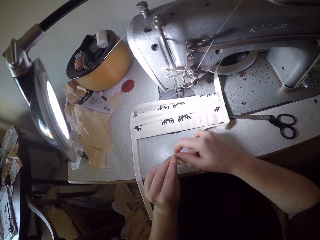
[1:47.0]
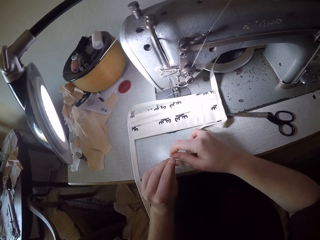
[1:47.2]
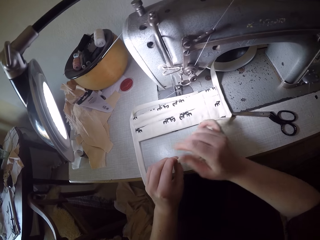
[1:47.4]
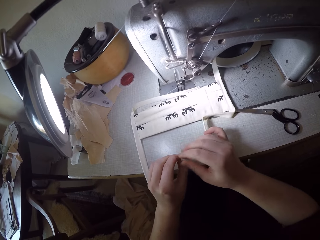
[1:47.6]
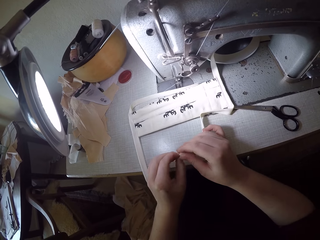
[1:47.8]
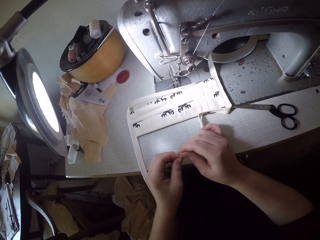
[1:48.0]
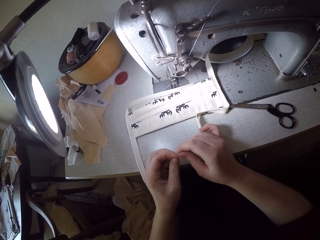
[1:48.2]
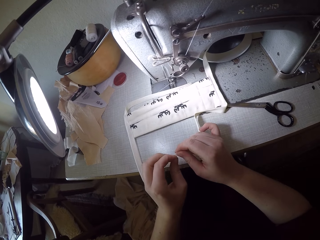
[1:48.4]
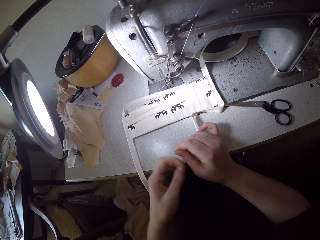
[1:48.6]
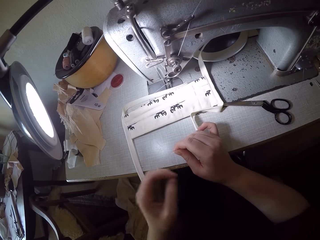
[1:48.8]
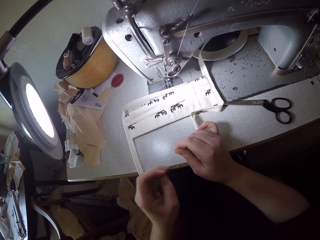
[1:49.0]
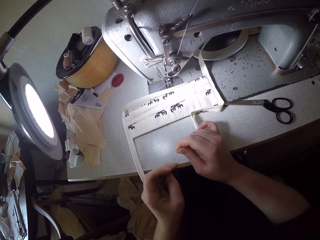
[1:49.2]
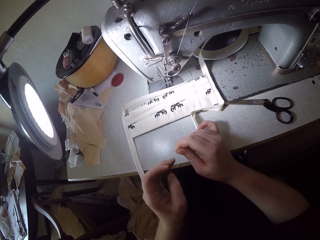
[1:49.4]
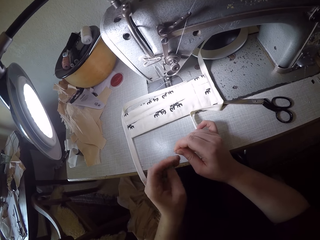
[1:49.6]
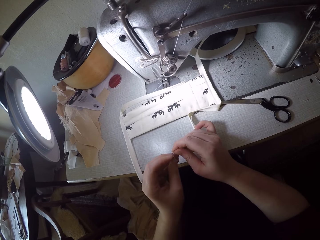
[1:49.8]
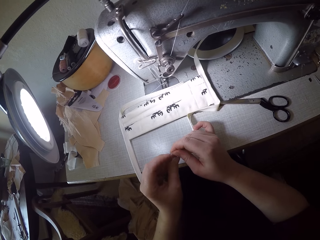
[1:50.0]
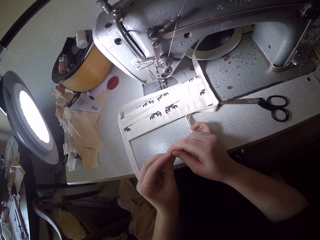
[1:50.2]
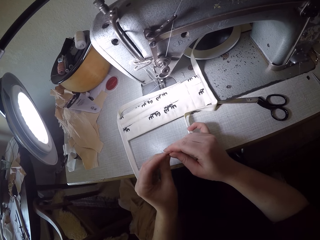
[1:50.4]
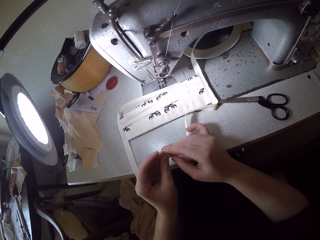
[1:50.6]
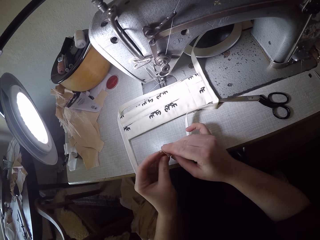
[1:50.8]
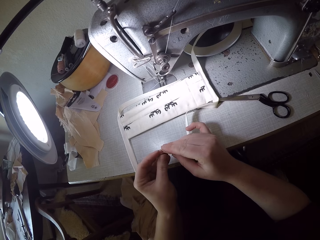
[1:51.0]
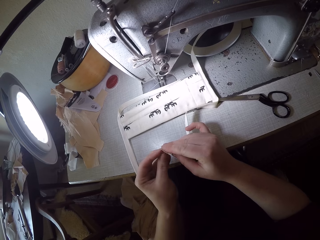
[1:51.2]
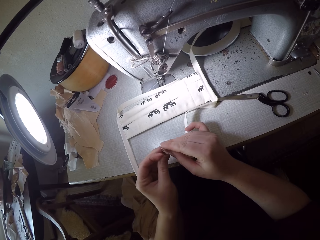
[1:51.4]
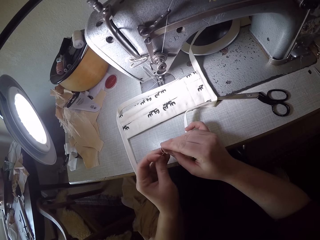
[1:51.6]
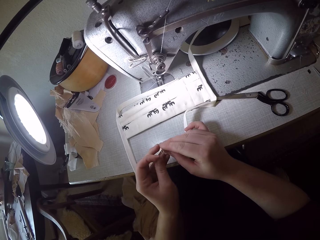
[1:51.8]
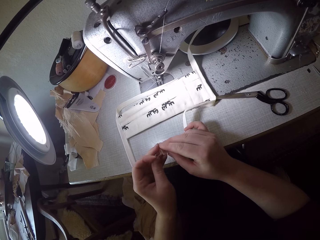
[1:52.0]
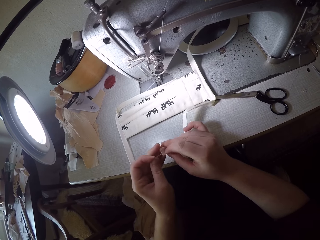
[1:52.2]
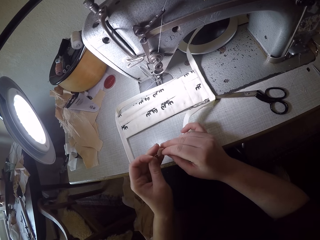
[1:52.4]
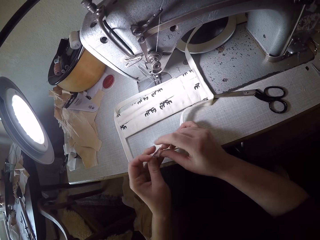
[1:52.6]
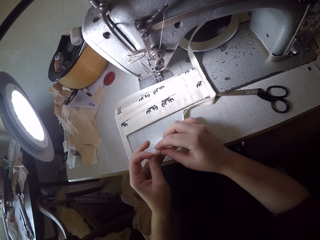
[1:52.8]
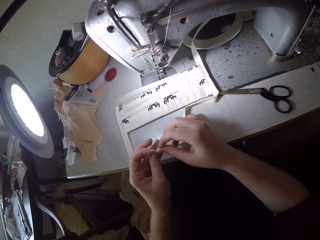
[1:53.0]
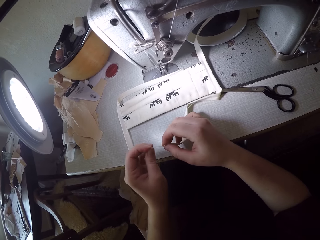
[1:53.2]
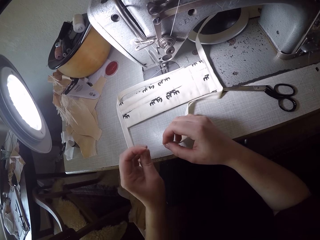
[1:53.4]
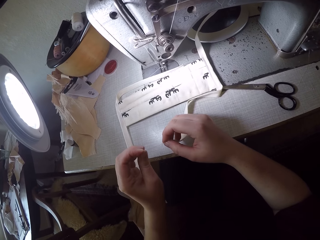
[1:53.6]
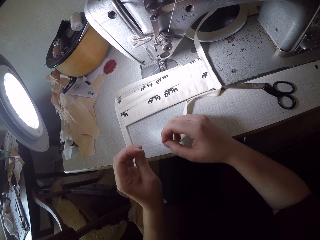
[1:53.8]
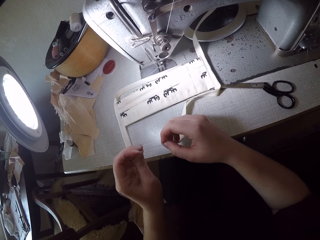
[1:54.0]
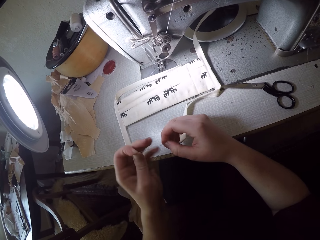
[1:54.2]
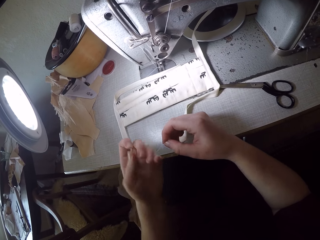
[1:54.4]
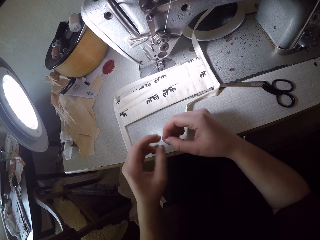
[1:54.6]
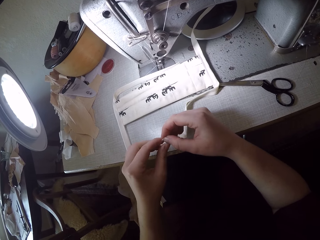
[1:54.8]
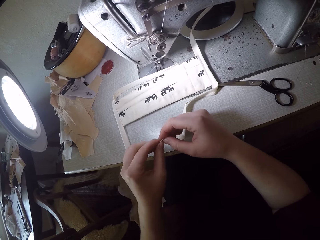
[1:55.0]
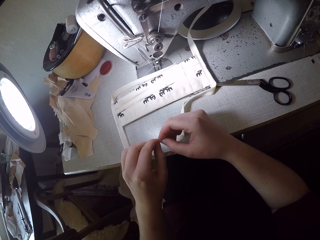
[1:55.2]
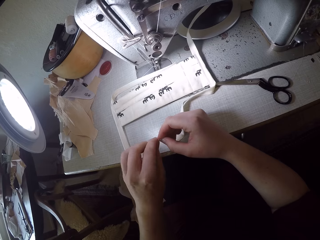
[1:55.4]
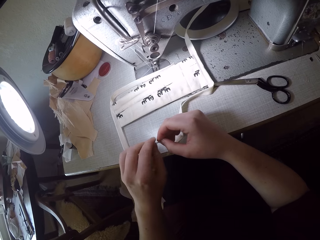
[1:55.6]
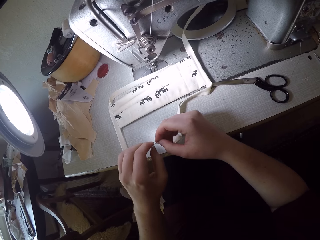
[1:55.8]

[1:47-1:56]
The camera wearer removes her left hand from the thread. She works with the thread with both hands.
